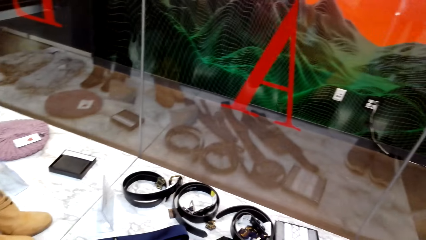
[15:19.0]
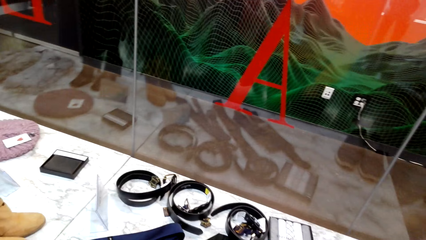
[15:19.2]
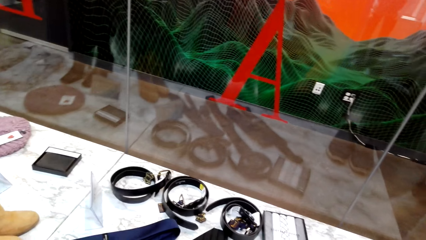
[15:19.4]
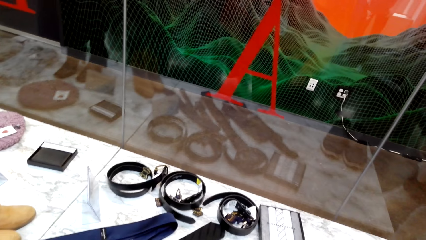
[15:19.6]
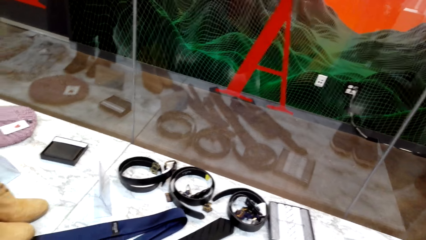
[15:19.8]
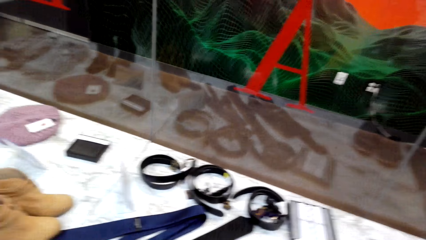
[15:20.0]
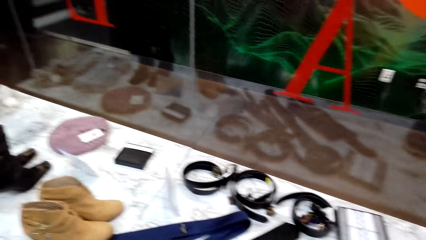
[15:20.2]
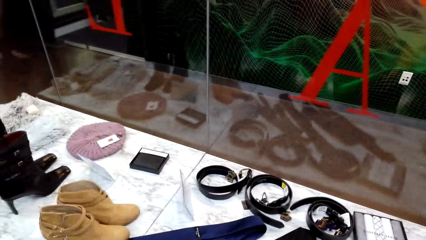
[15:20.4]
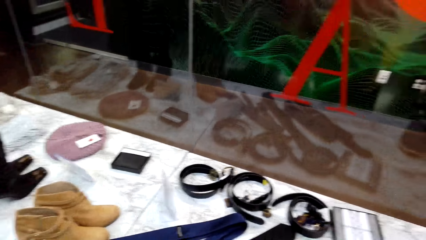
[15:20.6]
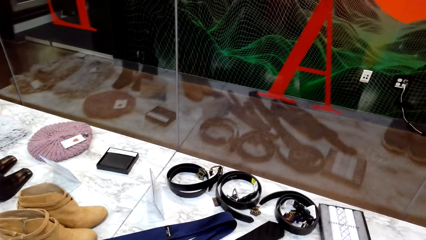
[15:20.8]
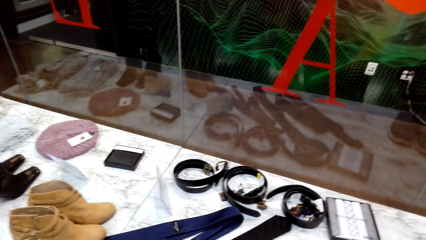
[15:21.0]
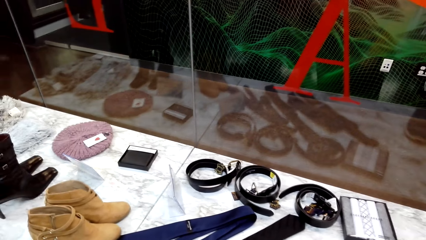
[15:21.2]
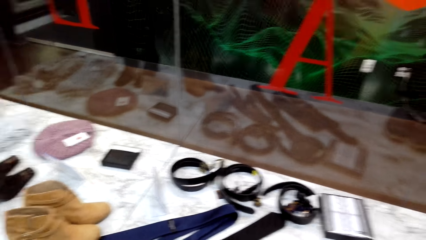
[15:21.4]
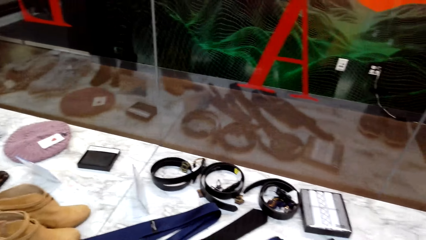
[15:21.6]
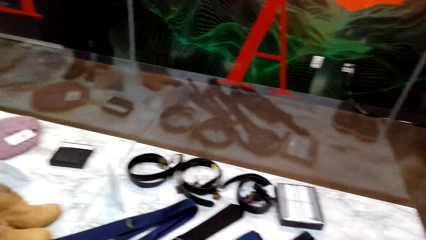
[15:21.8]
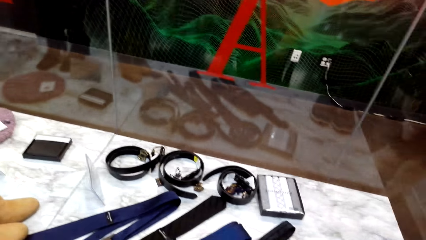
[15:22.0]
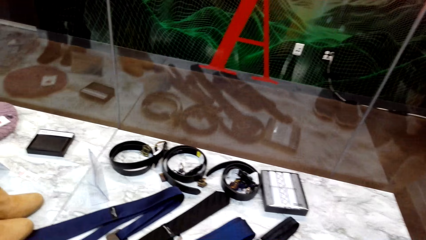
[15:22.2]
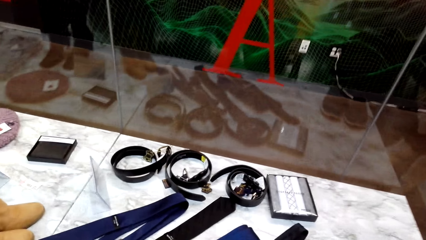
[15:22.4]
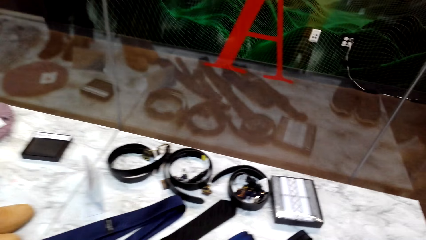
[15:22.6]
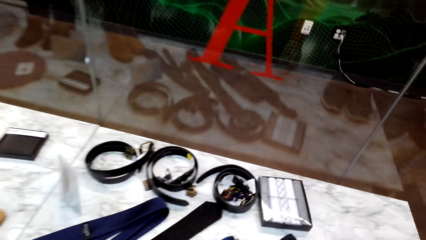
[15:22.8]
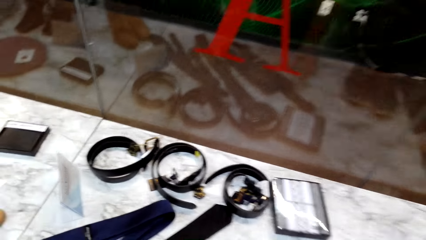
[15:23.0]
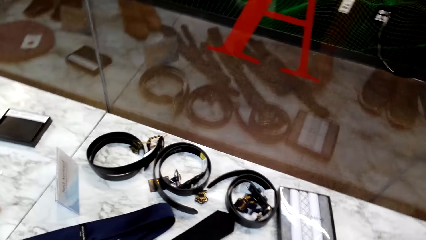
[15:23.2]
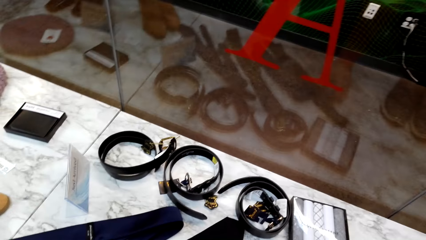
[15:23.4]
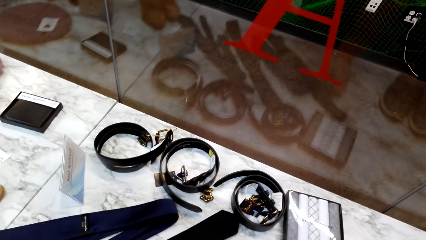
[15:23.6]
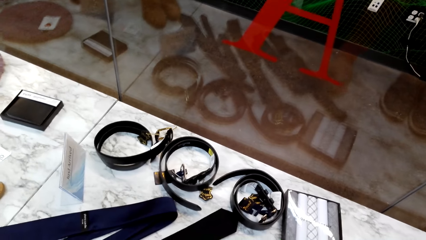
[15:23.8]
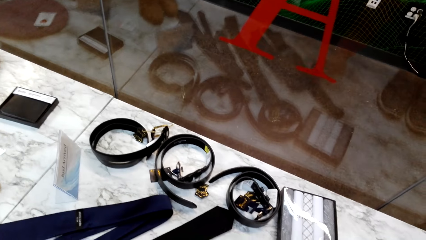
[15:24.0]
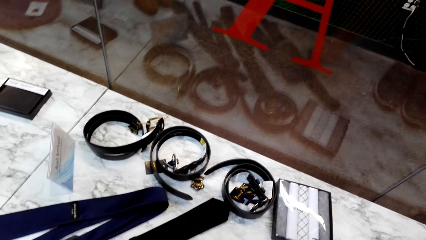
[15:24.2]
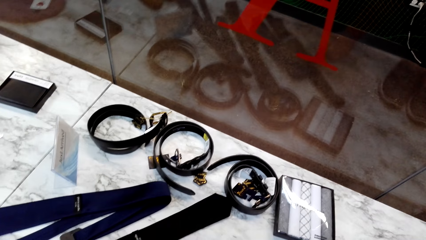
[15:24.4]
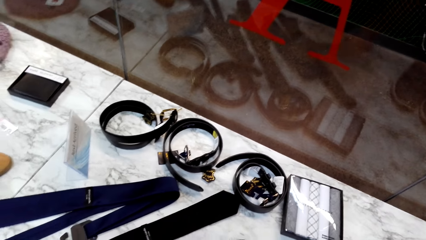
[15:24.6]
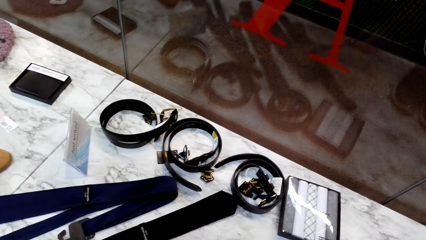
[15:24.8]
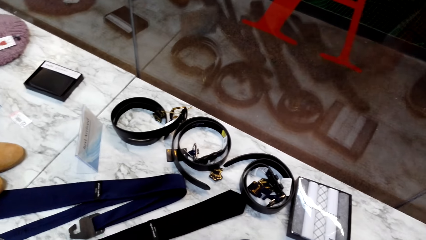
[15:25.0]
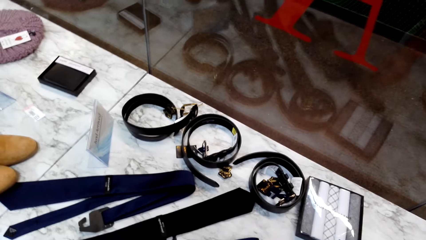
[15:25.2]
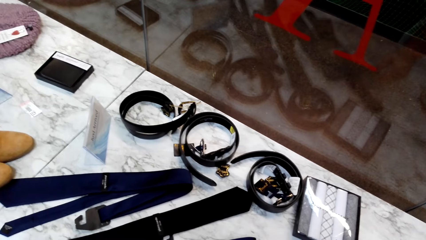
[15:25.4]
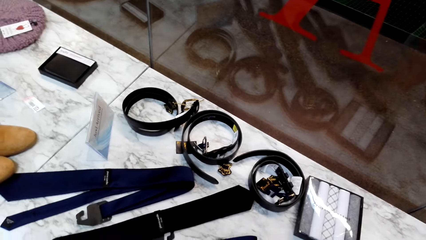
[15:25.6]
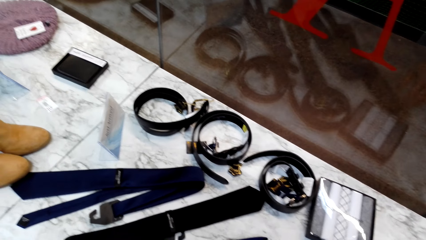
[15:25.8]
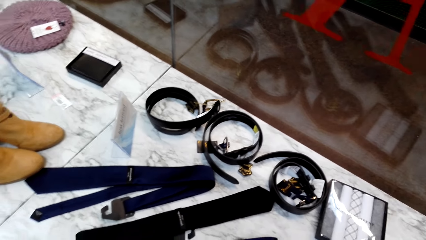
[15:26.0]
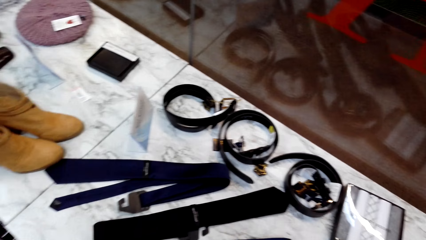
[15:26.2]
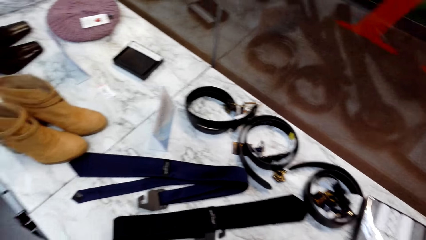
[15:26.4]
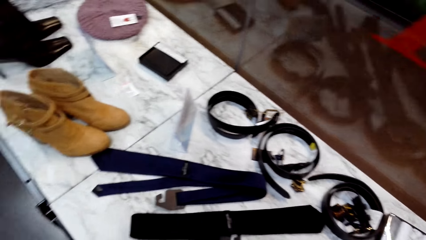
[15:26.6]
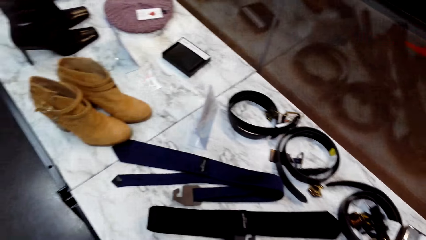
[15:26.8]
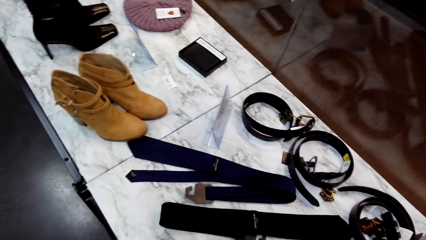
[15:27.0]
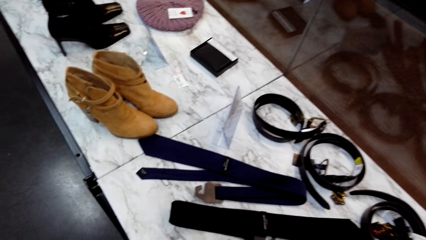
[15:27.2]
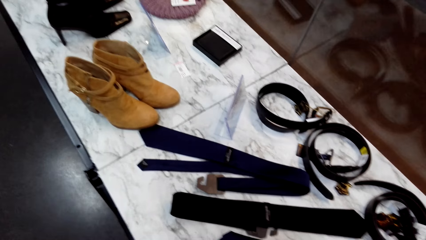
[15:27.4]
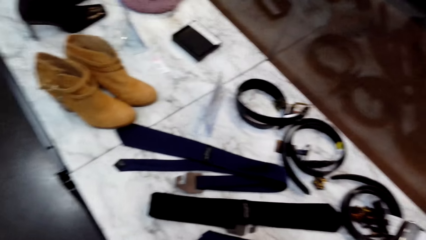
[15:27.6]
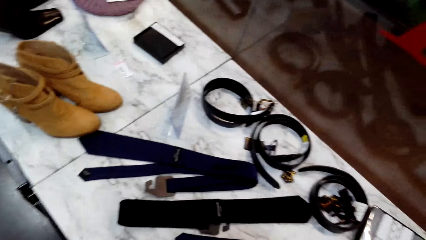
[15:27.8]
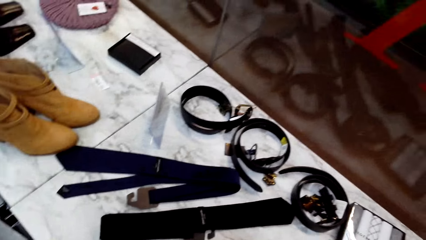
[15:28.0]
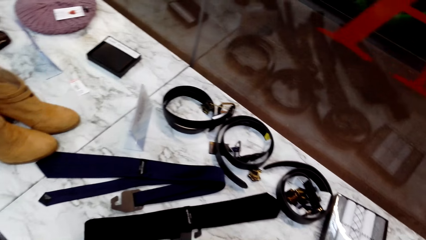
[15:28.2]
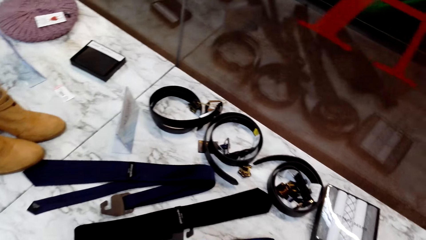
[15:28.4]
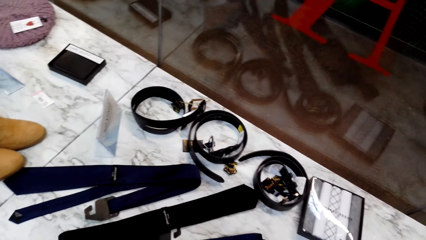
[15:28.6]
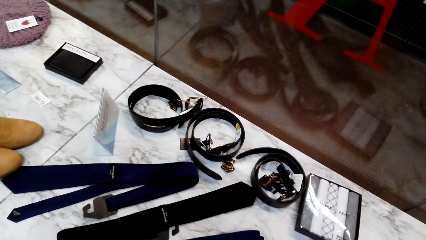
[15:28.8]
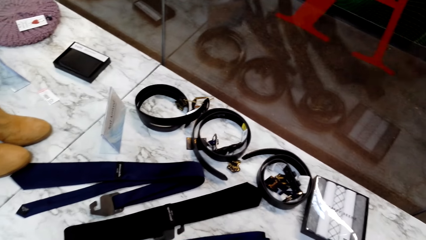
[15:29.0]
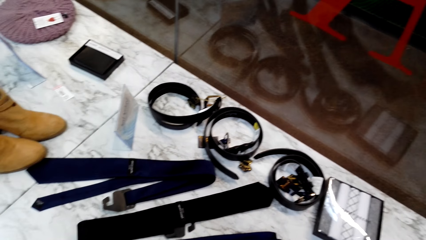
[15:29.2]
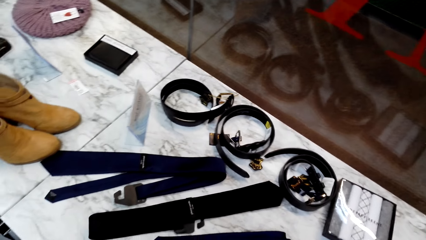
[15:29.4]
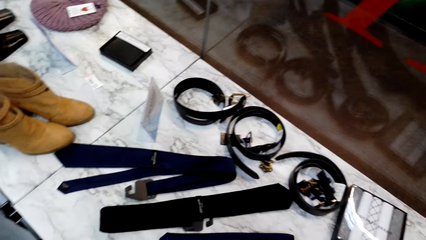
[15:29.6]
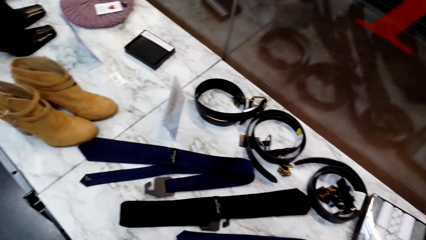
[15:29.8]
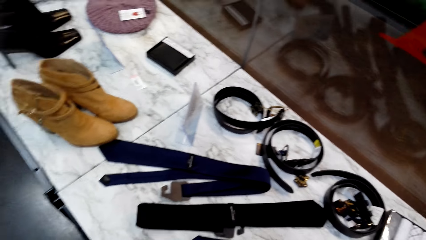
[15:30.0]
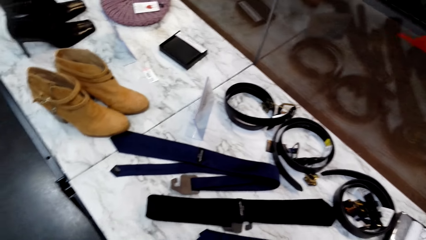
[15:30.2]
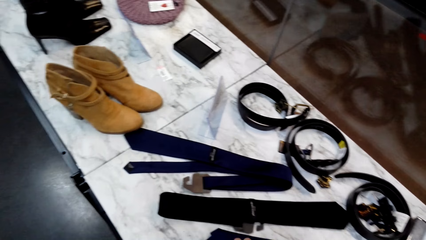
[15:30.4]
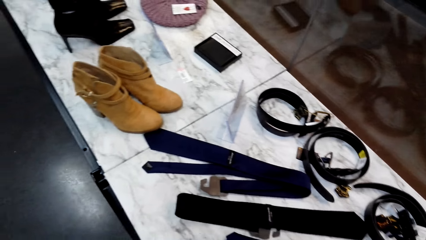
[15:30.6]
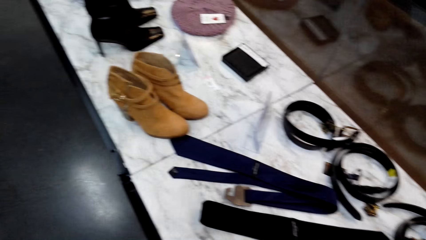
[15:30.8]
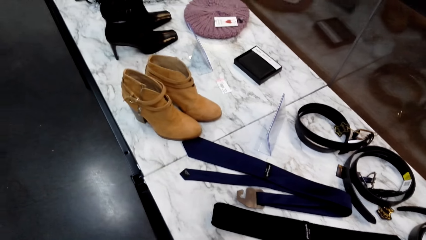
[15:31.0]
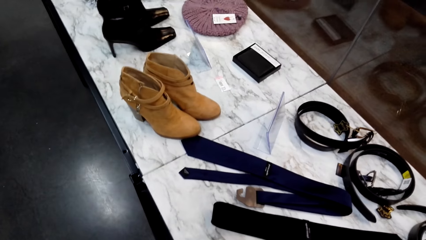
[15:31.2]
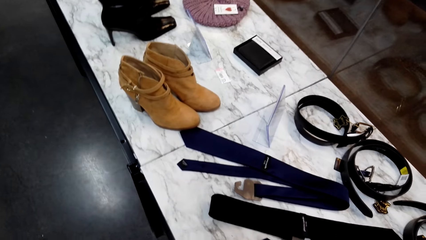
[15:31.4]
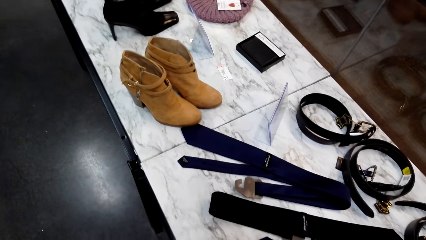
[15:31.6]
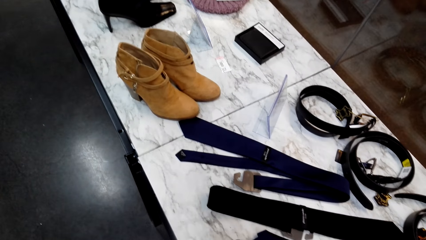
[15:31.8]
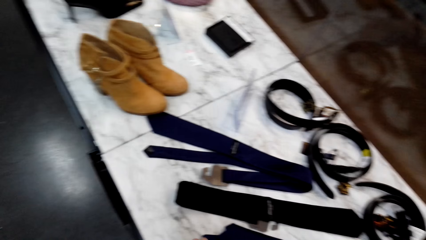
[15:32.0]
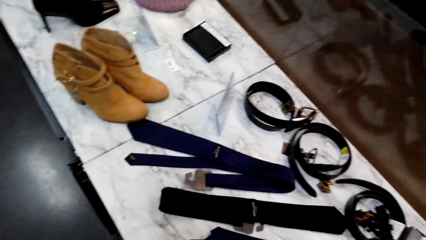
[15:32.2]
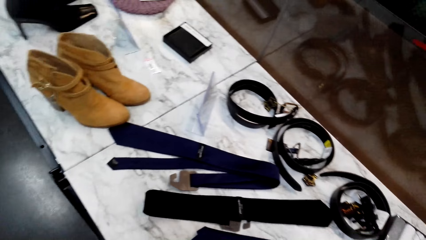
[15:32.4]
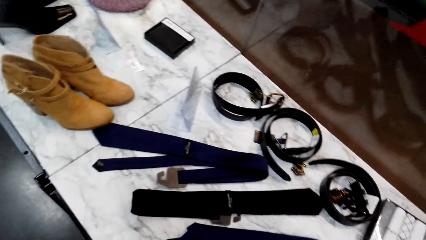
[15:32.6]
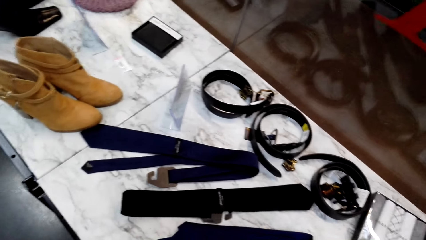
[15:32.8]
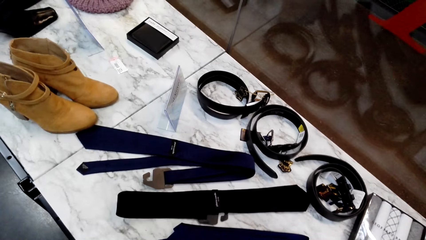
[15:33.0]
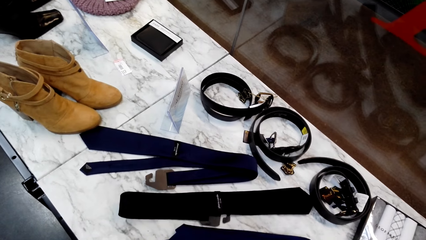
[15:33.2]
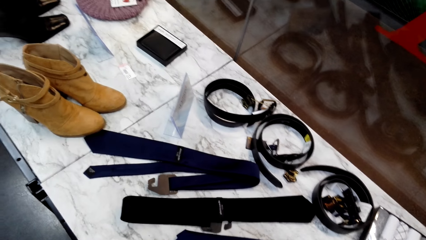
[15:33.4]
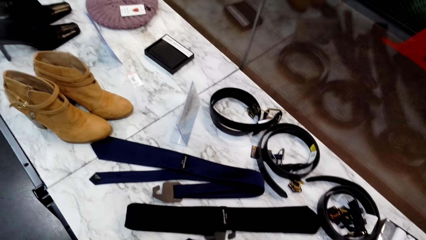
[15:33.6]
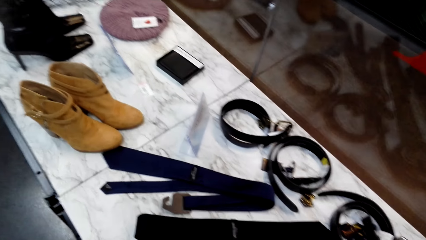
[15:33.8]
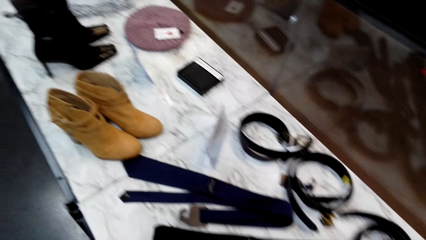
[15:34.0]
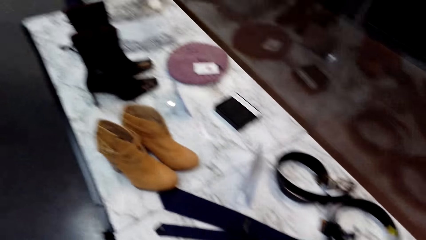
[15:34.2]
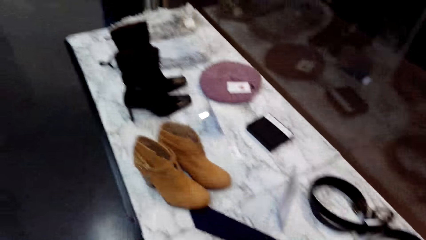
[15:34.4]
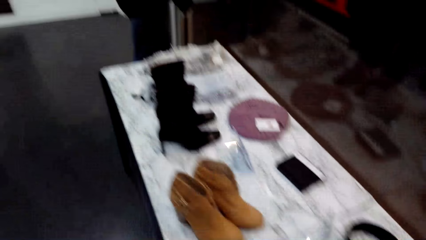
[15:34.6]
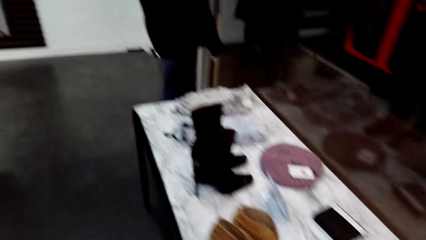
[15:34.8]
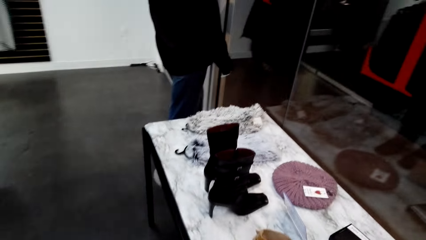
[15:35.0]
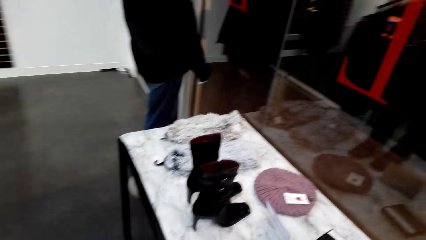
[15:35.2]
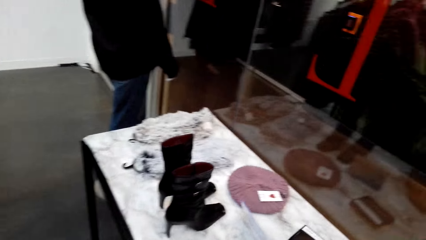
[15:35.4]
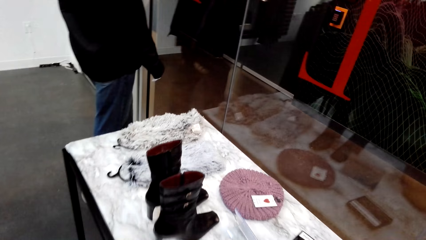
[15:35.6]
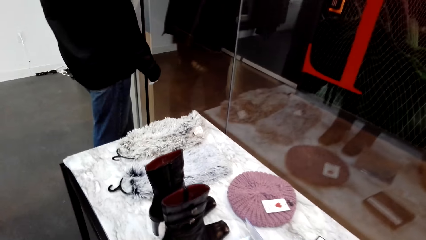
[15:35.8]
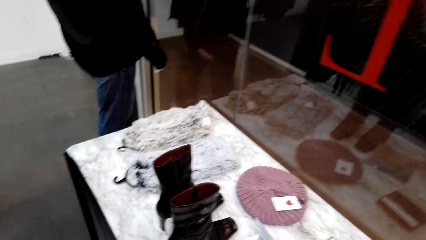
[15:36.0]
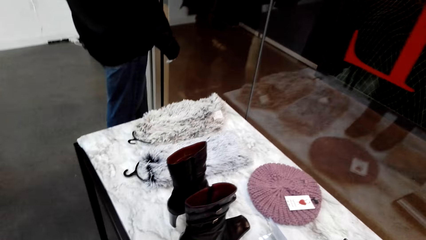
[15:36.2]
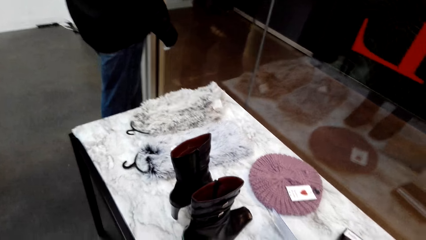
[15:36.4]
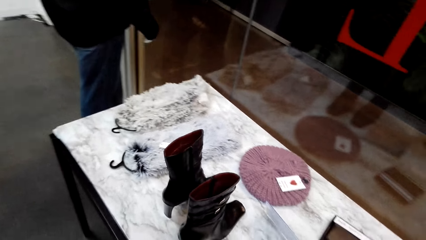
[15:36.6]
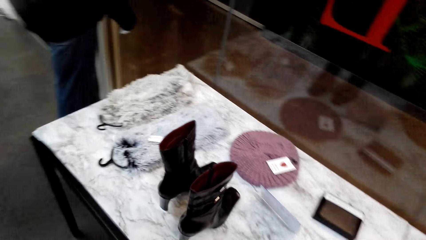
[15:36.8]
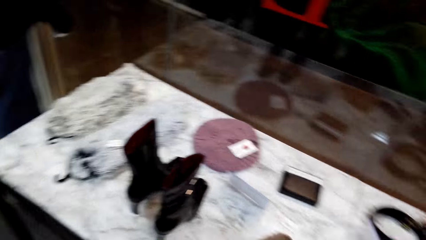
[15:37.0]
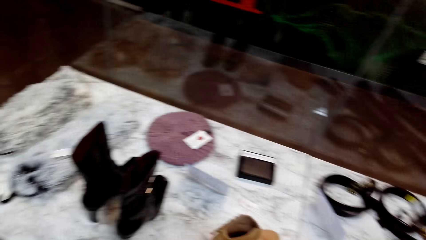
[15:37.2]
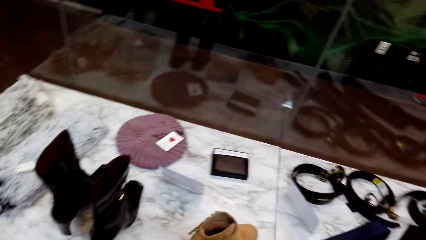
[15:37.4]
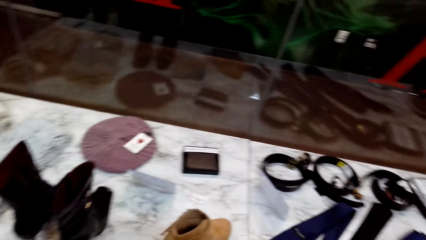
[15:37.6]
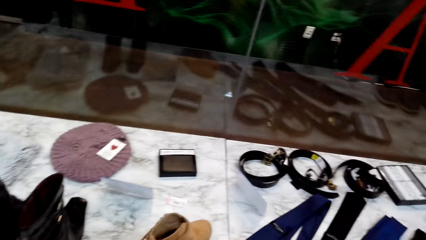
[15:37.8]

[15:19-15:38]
The camera wearer stares at the belts on the table. They look around.
